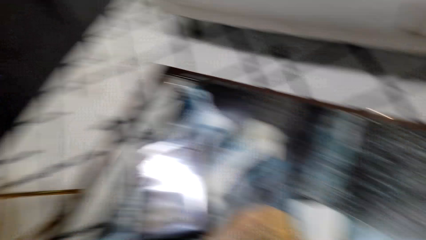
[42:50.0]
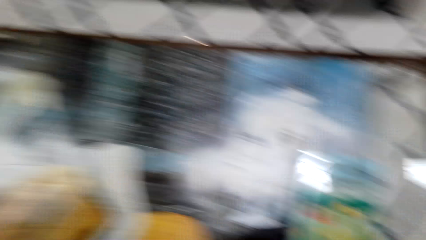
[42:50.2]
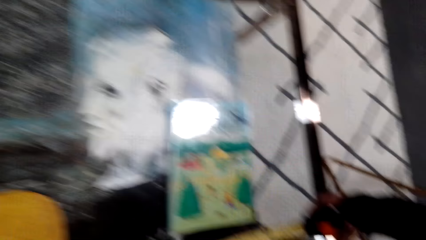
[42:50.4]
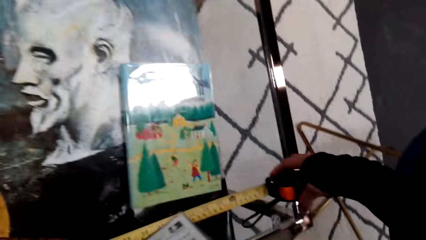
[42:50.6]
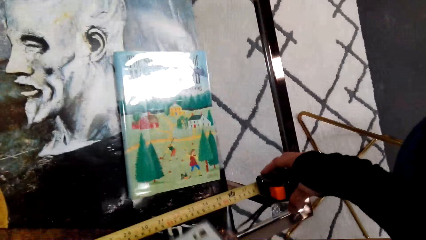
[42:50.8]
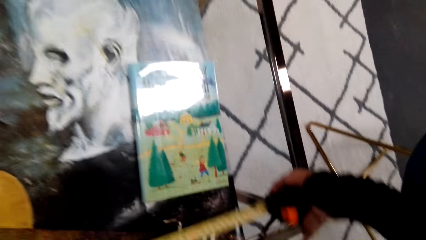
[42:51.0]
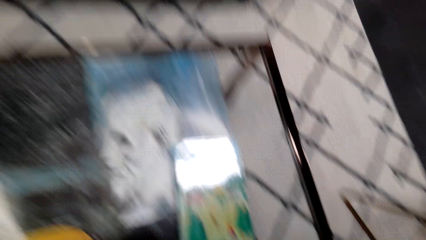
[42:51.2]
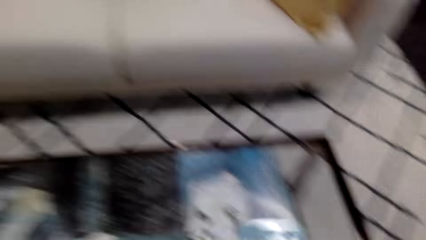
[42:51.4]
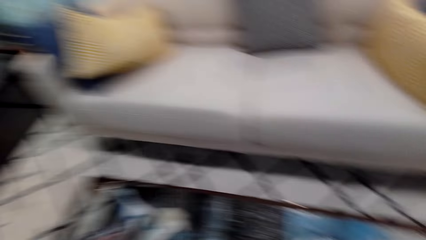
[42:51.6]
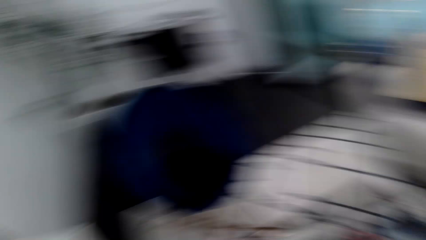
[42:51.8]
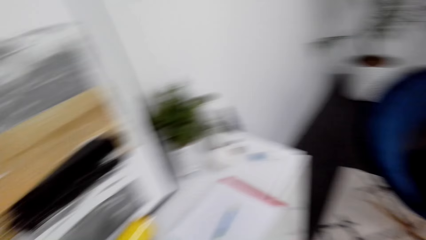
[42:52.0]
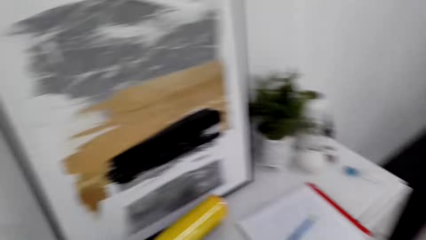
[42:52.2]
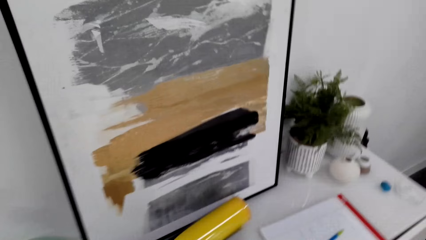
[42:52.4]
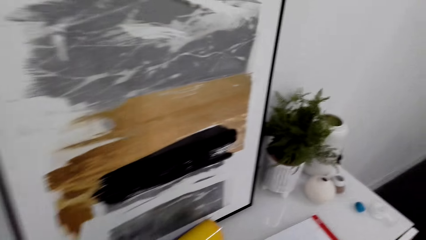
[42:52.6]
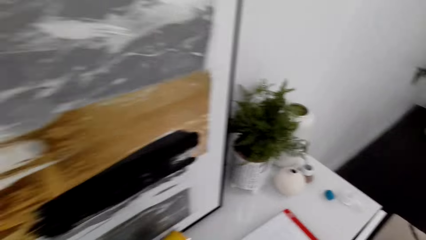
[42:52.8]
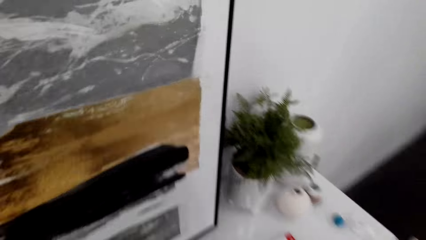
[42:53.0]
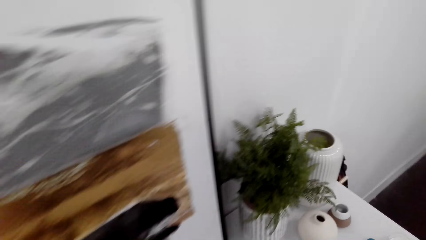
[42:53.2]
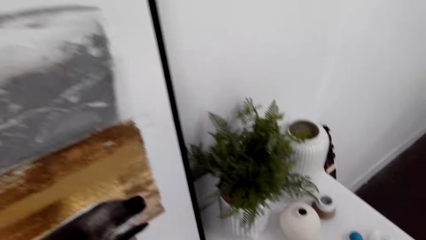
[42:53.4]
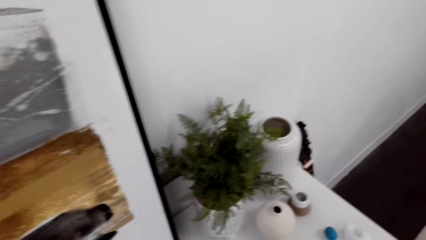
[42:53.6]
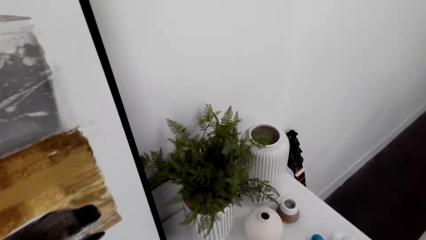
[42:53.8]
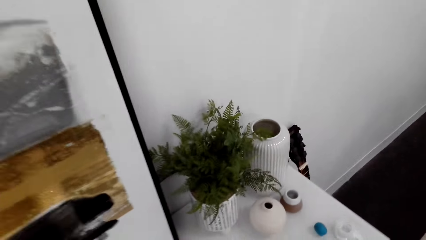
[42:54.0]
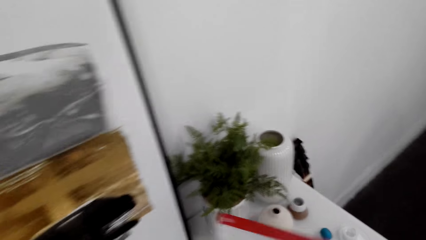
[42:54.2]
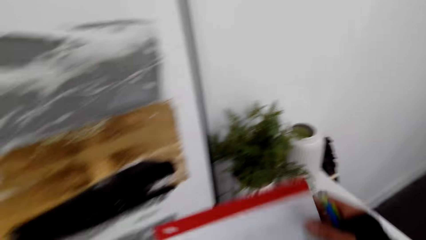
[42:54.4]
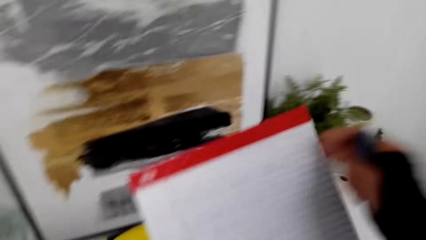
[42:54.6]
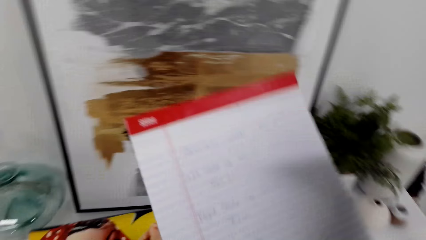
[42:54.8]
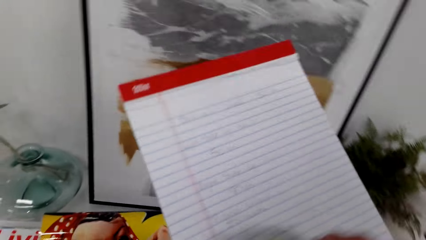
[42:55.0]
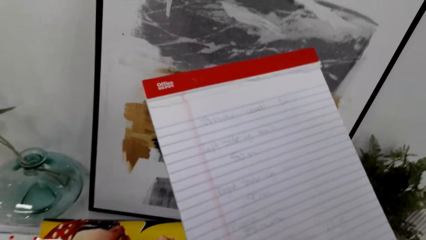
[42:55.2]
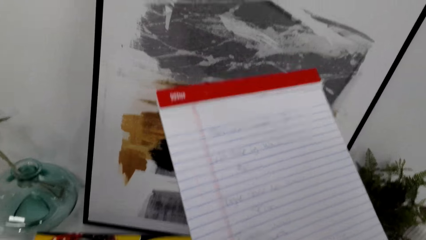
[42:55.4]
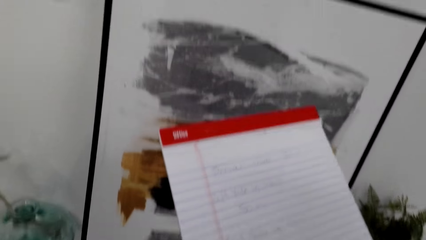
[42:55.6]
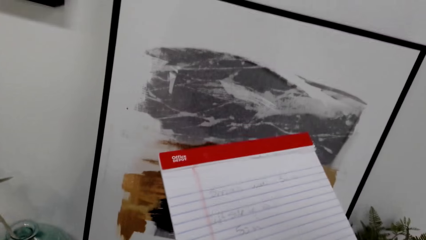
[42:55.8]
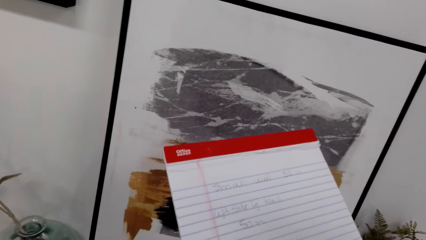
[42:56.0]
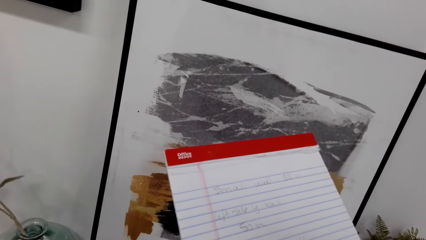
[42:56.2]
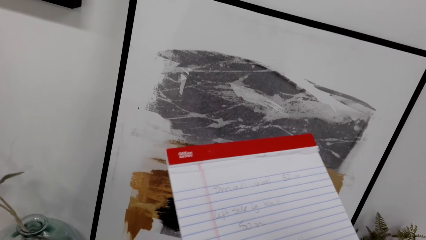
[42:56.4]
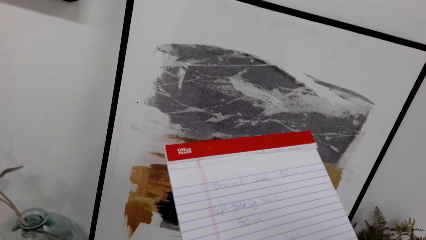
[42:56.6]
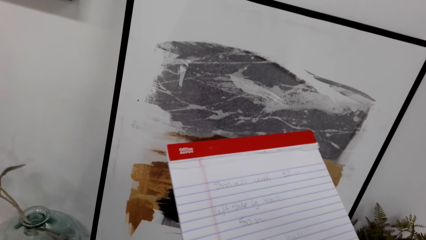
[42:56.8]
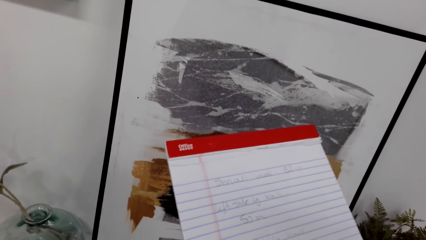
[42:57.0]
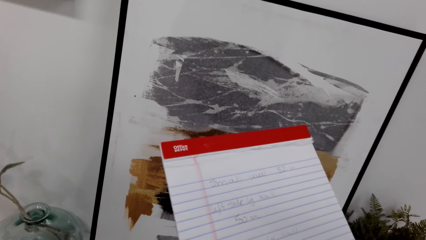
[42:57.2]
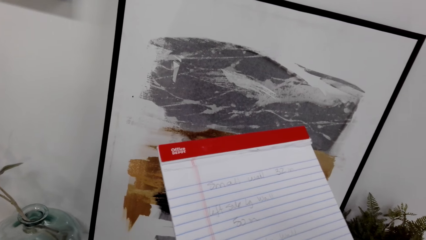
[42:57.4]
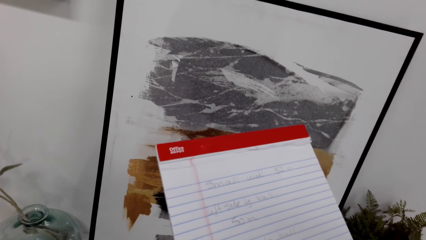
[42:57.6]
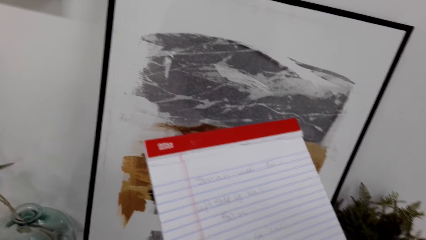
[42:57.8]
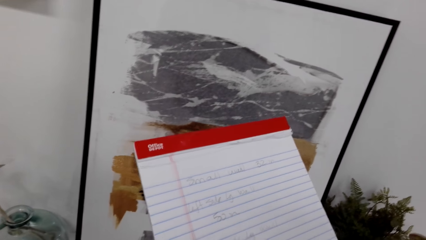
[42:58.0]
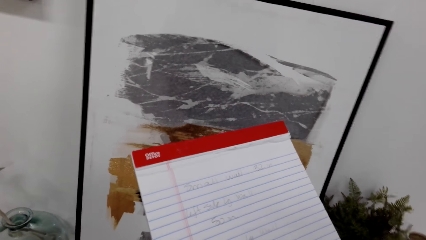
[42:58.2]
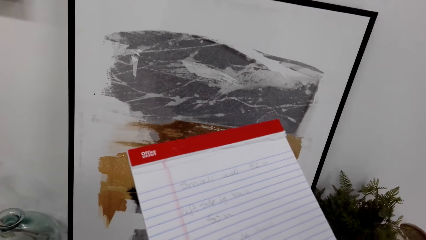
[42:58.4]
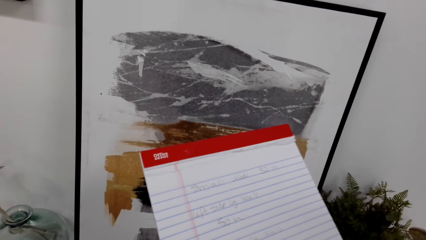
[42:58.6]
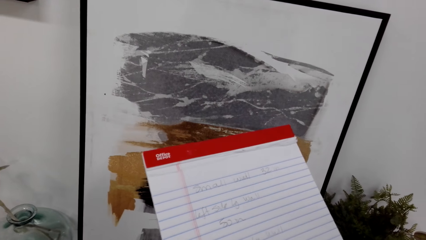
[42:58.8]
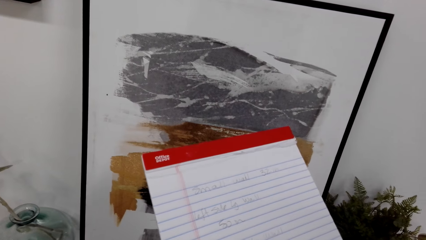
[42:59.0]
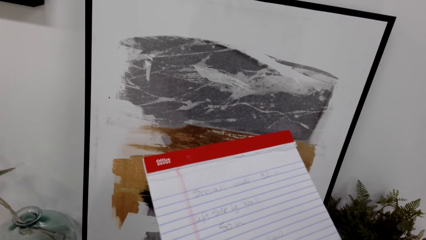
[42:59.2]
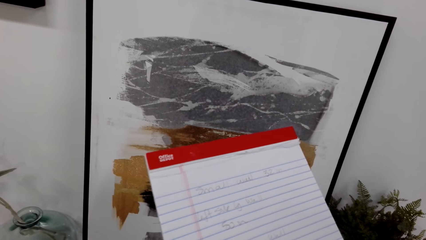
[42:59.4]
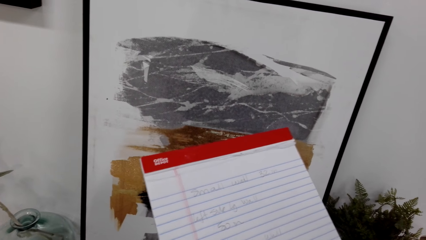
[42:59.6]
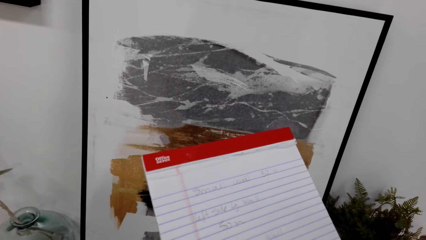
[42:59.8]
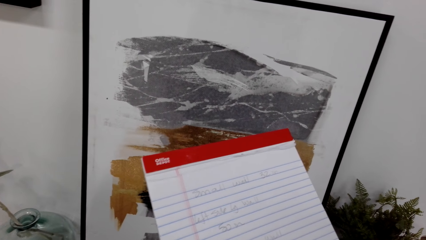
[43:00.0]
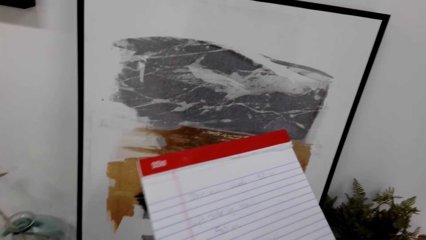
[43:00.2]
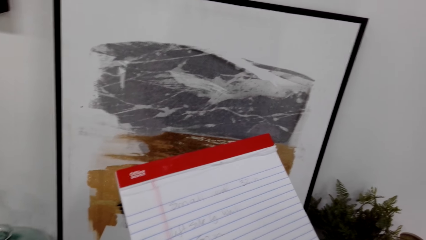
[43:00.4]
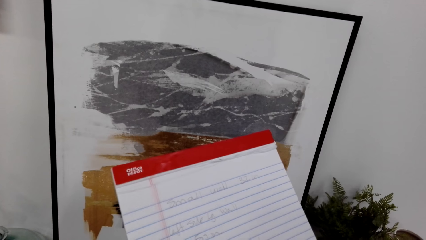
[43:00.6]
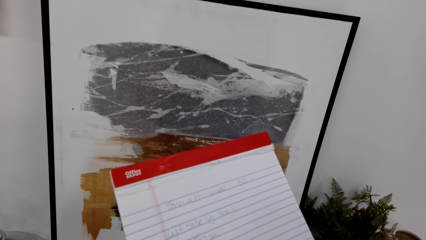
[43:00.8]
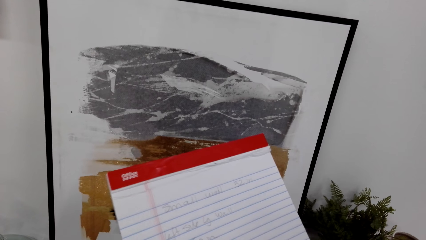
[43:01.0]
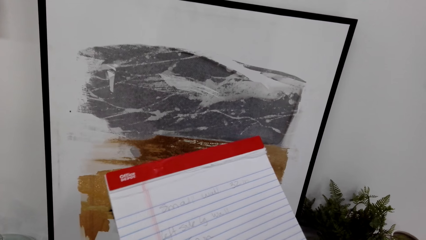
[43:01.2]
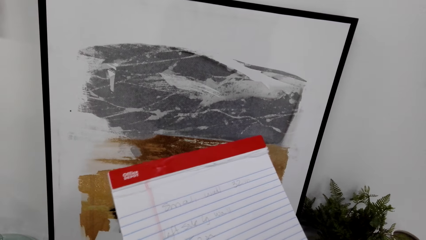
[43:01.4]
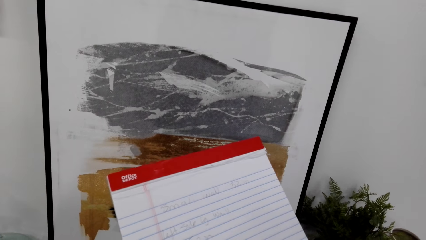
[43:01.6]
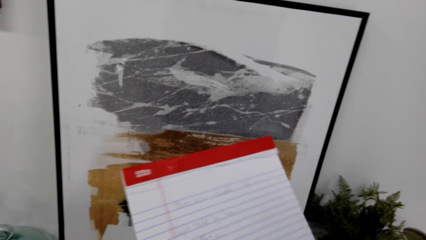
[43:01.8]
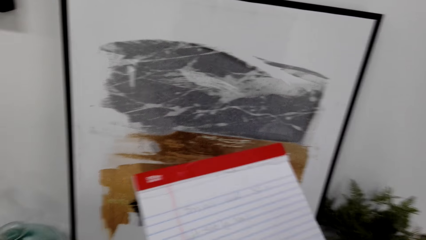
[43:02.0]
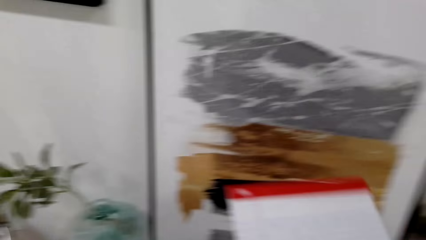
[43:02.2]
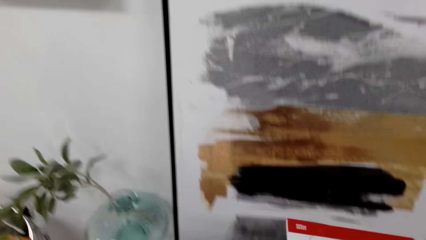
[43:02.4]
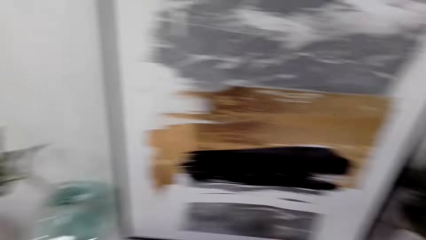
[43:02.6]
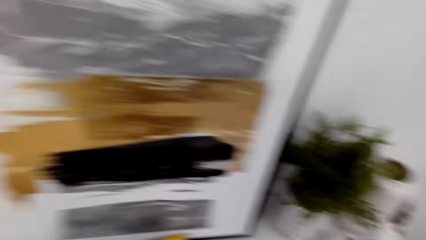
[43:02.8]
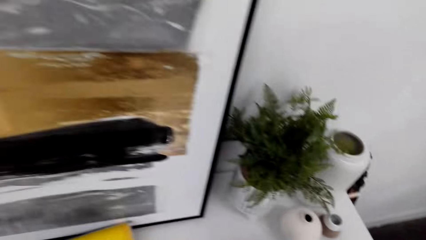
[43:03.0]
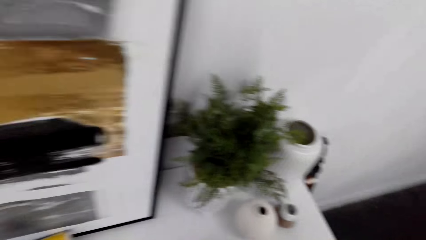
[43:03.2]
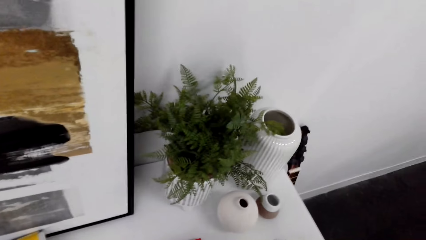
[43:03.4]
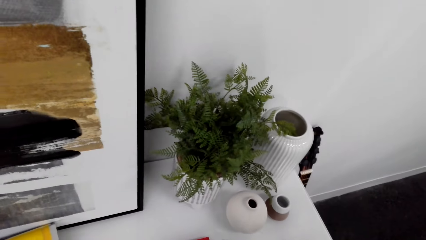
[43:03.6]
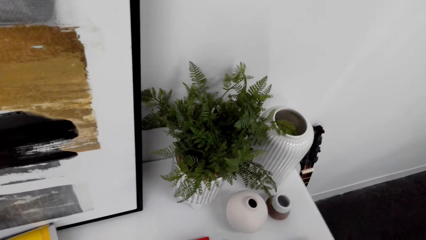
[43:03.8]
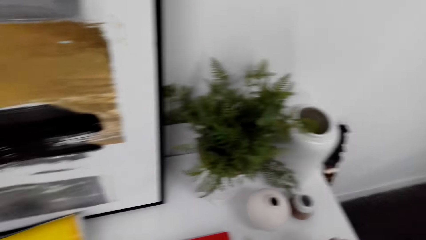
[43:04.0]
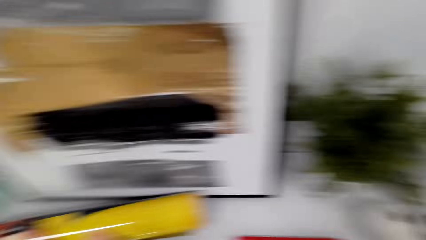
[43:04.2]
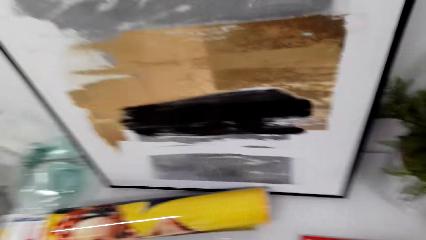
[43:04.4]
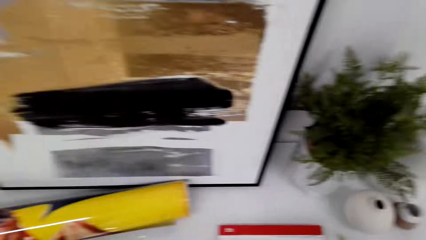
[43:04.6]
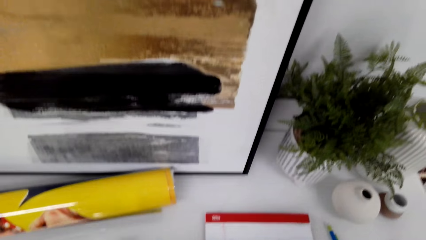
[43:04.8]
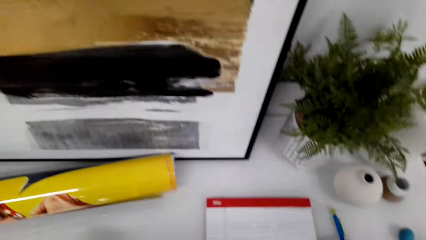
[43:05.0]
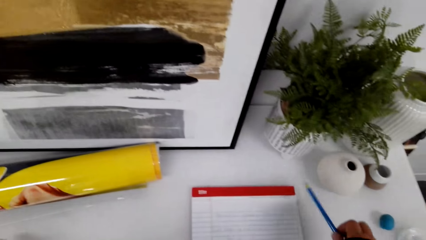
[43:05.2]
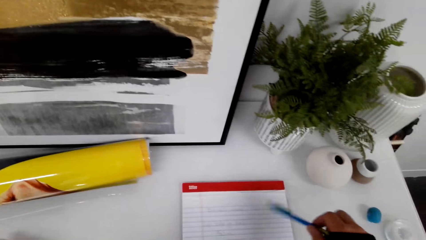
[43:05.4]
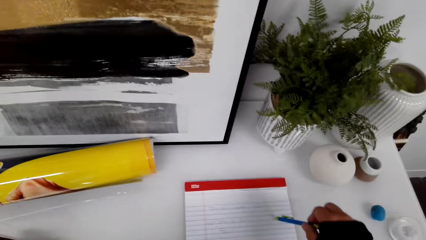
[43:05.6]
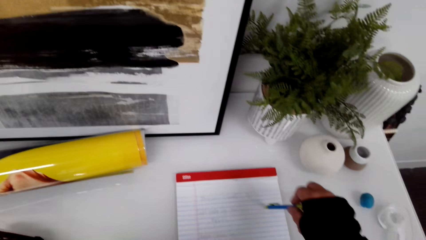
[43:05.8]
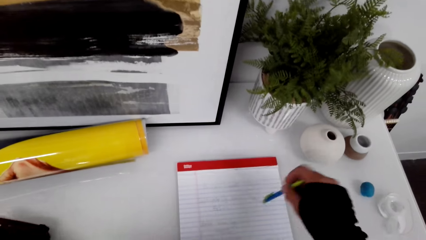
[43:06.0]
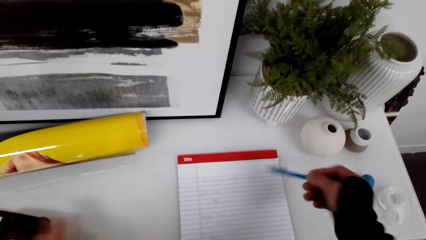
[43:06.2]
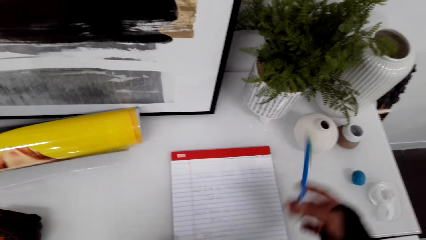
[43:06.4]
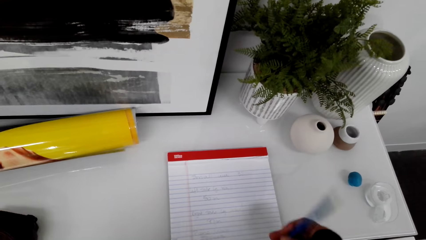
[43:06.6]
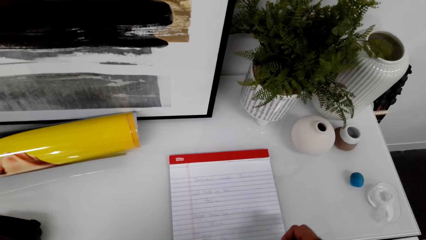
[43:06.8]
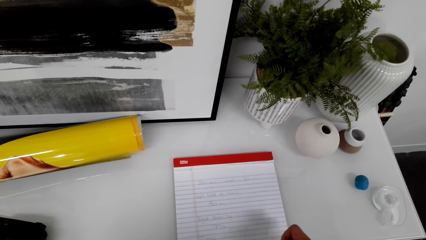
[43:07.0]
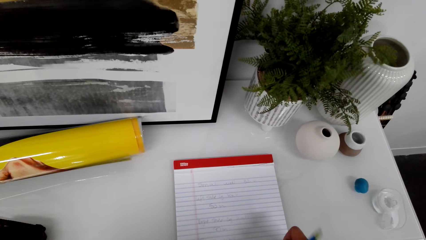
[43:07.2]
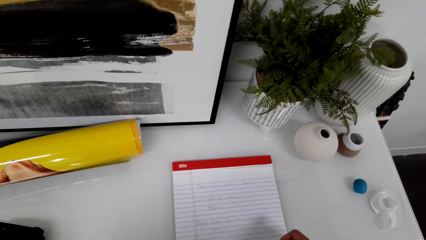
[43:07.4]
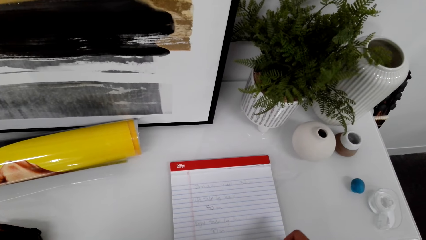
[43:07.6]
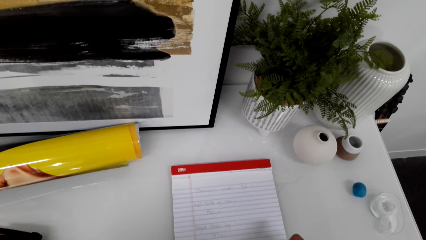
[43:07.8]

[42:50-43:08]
The camera wearer measures the length of the painting. They step forward. They pick up the booklet or book. They write on the booklet. They put the book down. They pick up the pen. They write on the book.
